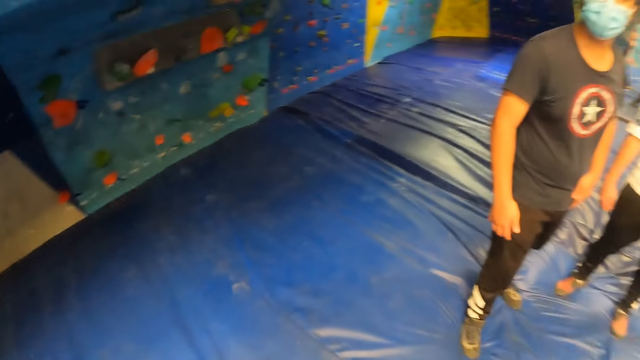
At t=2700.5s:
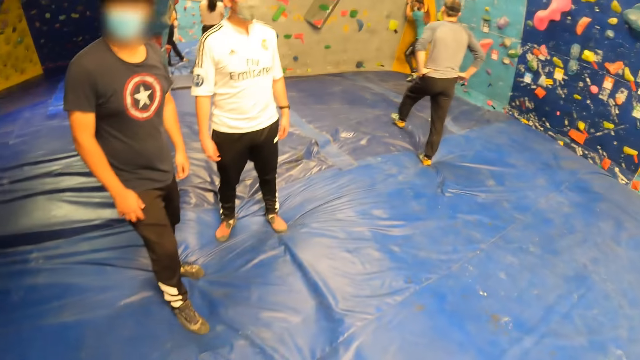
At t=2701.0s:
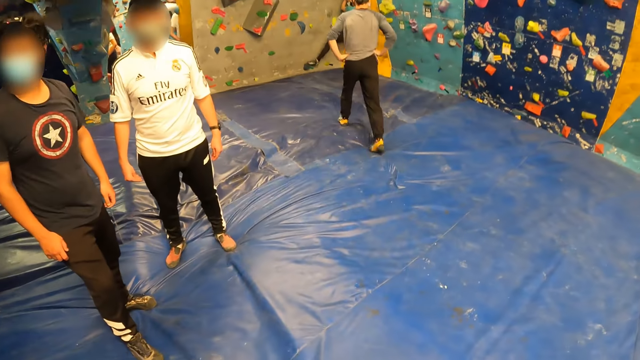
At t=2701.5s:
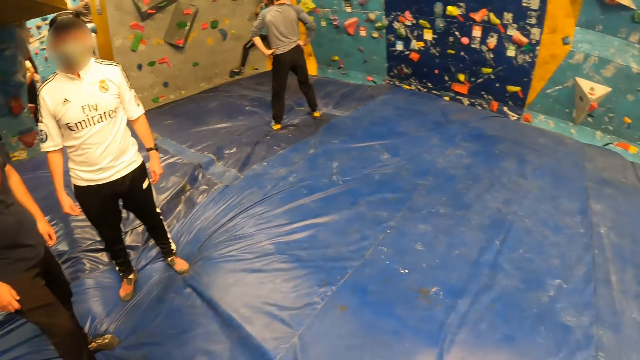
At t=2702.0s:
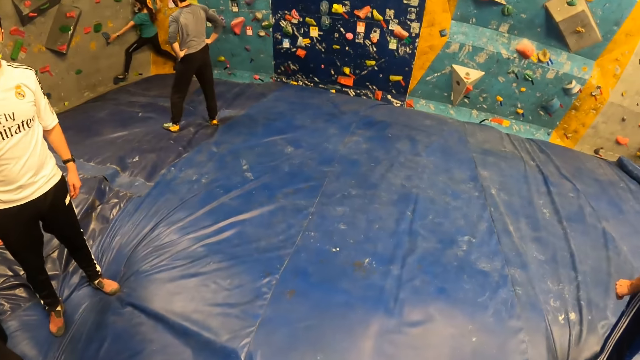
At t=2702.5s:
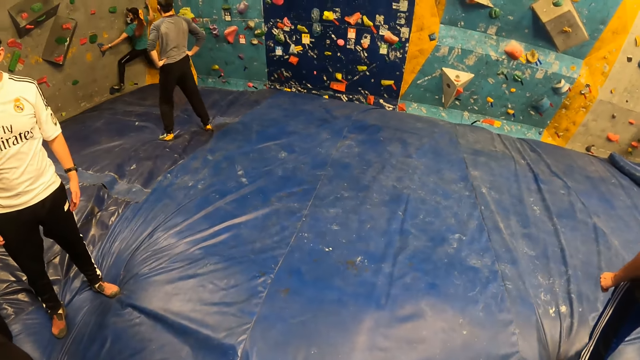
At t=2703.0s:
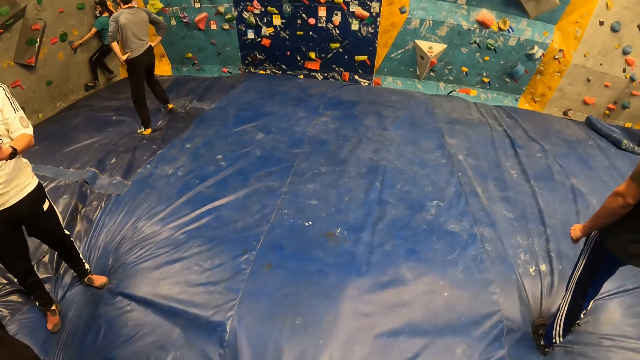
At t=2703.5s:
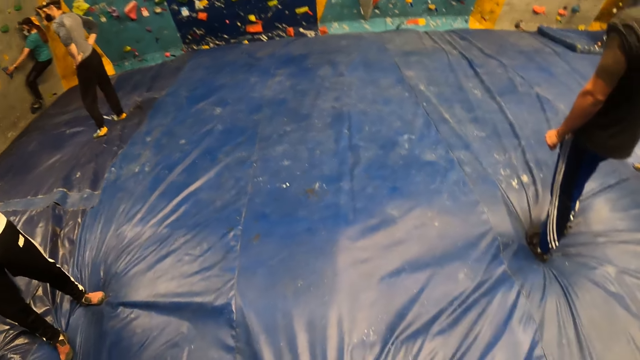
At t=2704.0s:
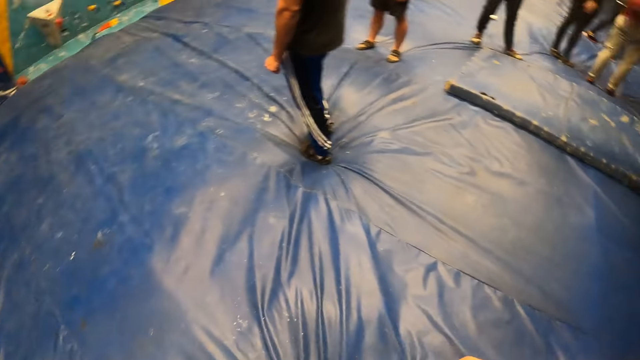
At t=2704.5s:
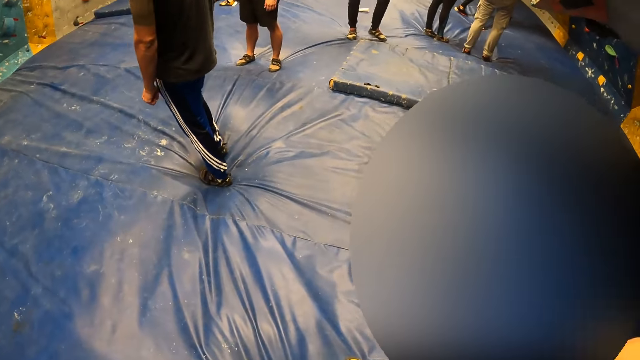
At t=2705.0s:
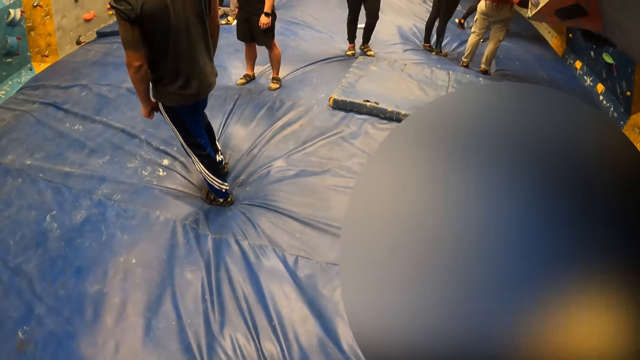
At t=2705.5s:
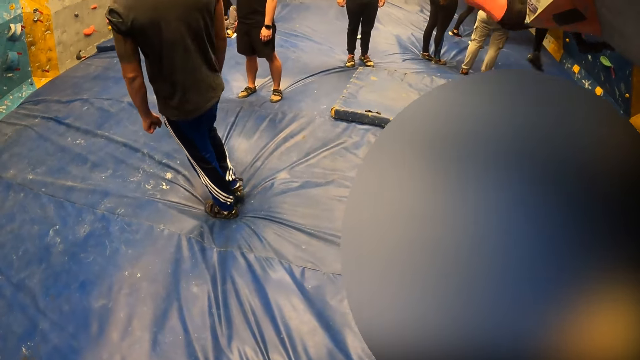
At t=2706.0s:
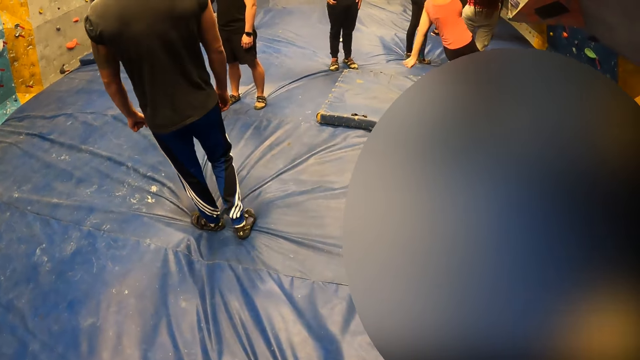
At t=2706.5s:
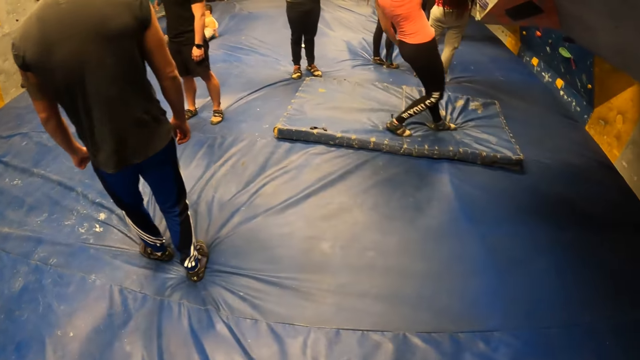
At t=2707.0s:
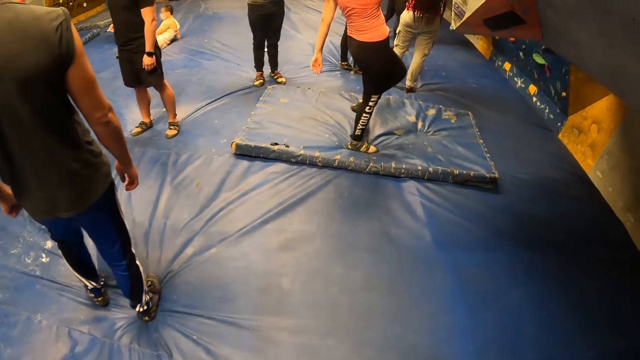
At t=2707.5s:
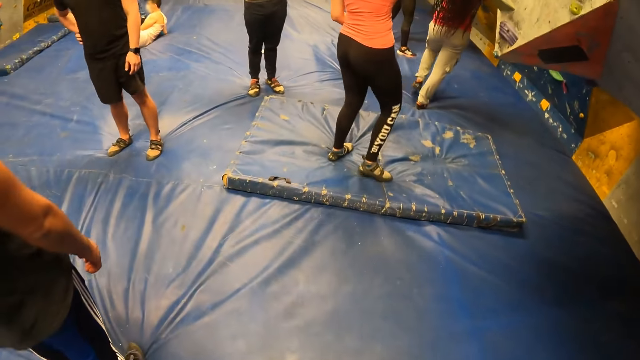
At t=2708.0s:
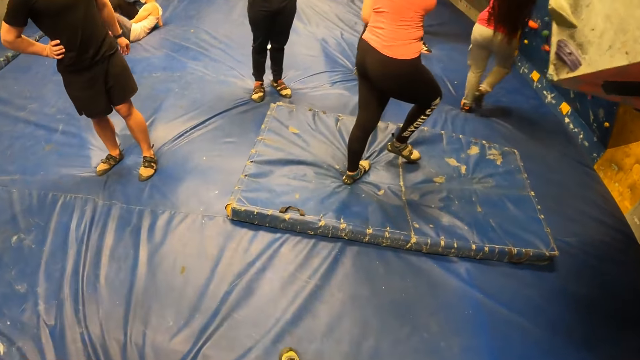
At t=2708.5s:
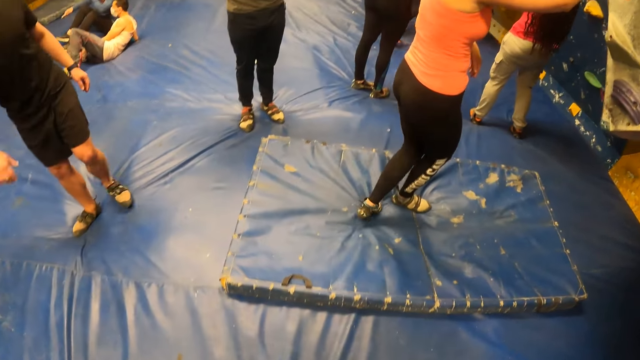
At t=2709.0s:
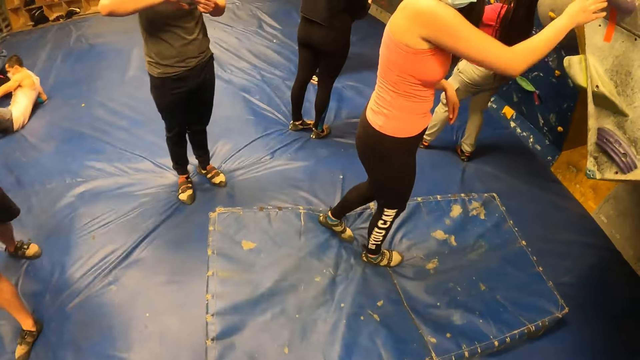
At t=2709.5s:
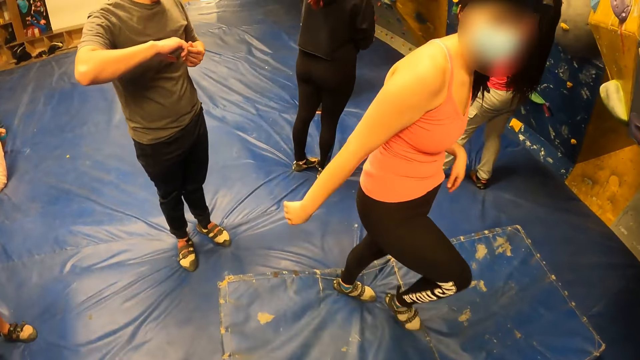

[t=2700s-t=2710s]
The camera wearer records video. They look around. They do something.

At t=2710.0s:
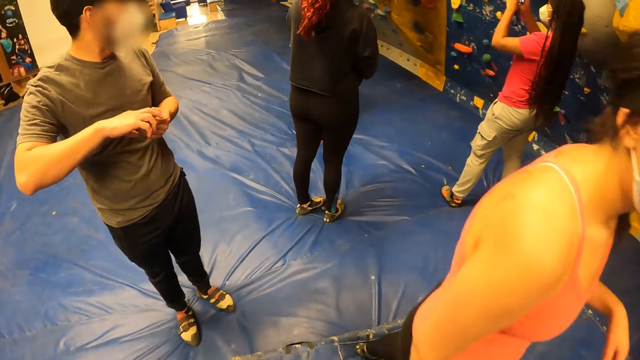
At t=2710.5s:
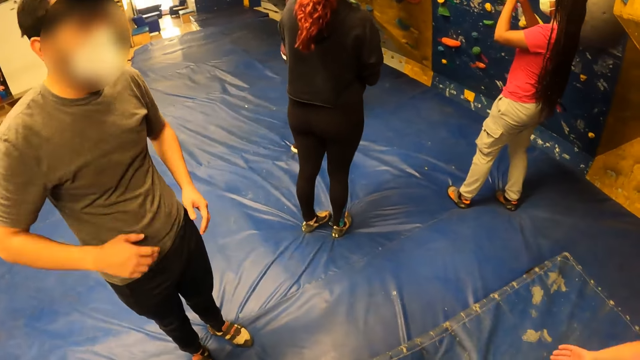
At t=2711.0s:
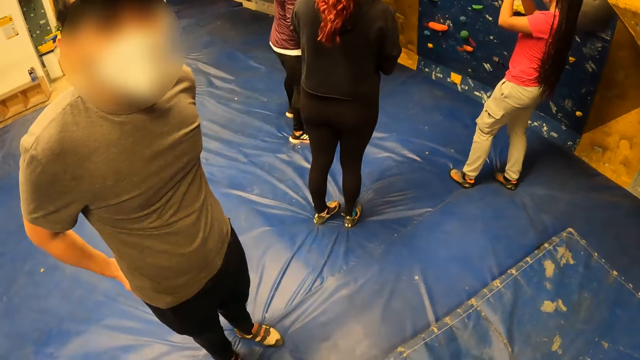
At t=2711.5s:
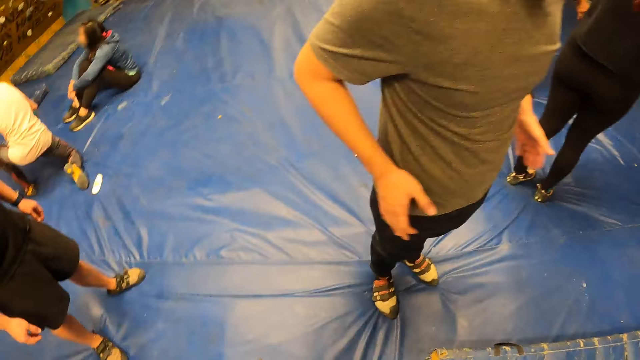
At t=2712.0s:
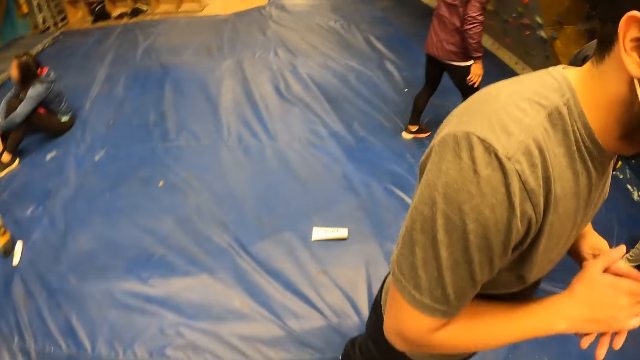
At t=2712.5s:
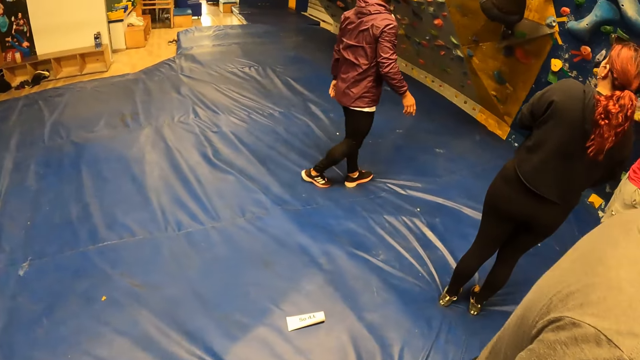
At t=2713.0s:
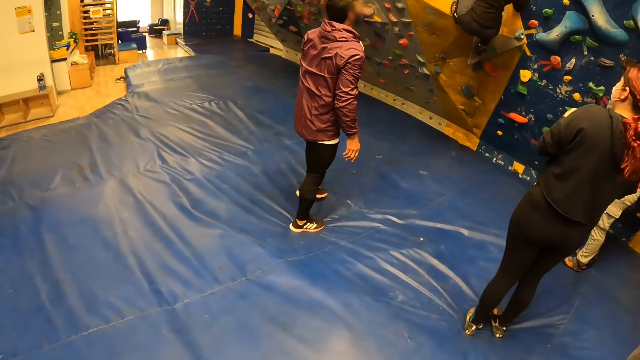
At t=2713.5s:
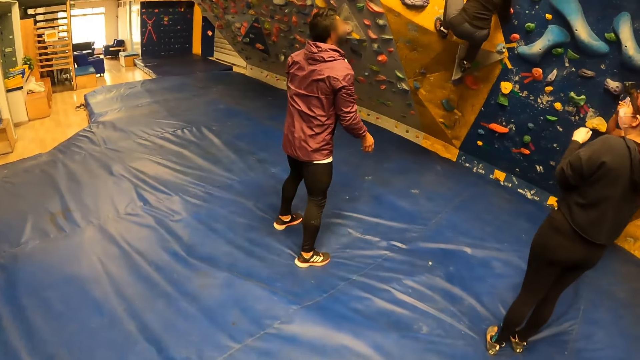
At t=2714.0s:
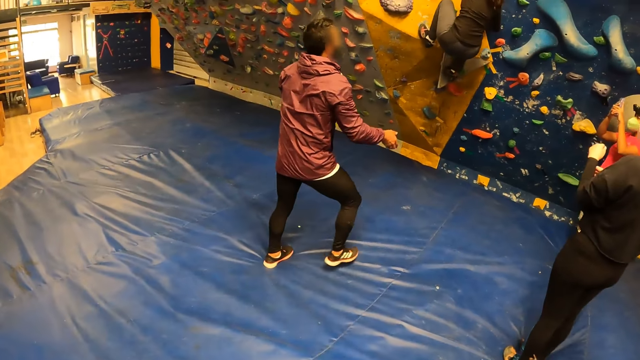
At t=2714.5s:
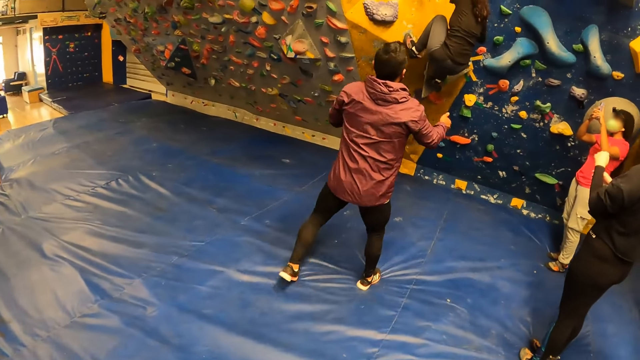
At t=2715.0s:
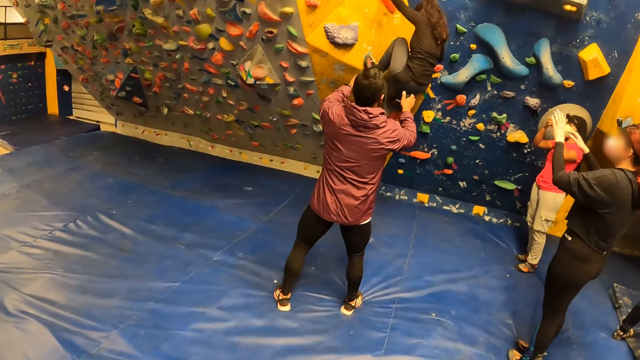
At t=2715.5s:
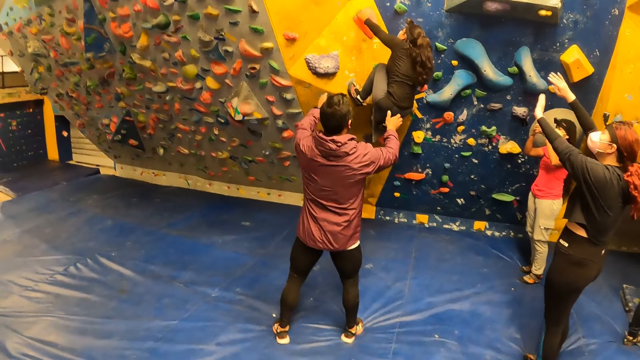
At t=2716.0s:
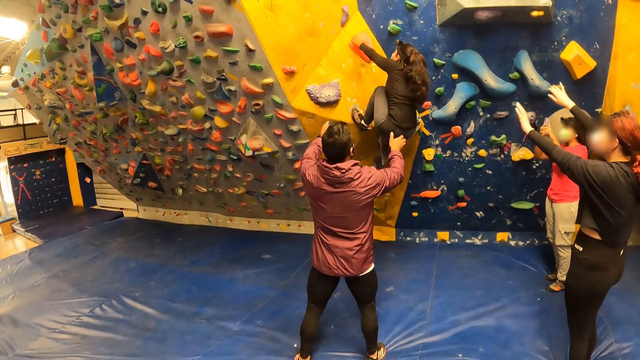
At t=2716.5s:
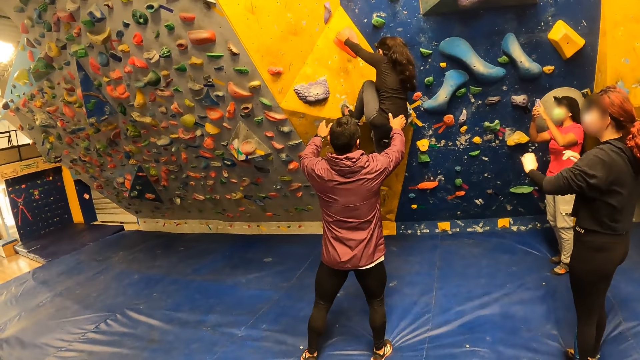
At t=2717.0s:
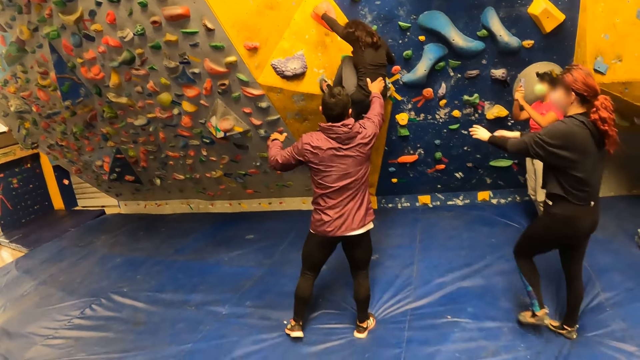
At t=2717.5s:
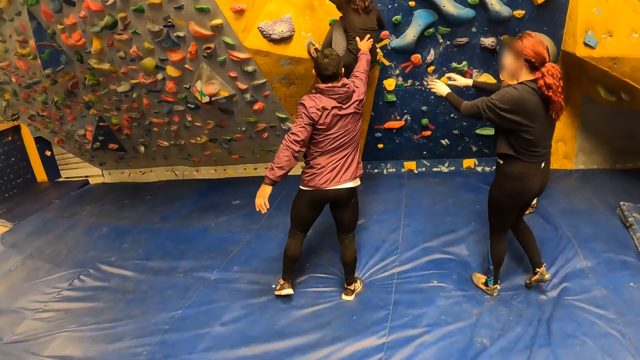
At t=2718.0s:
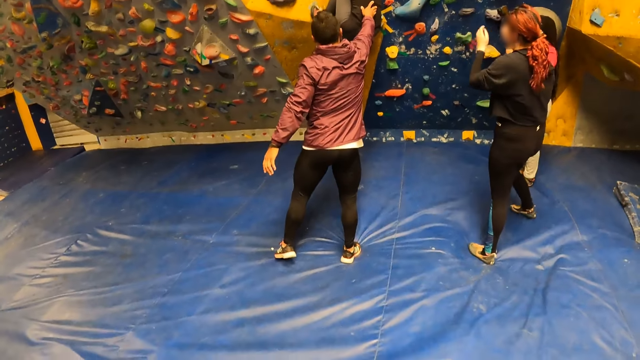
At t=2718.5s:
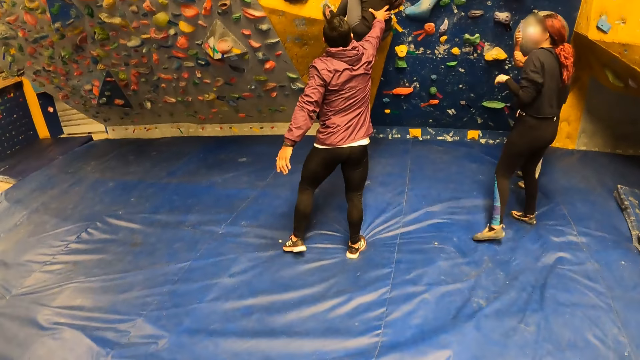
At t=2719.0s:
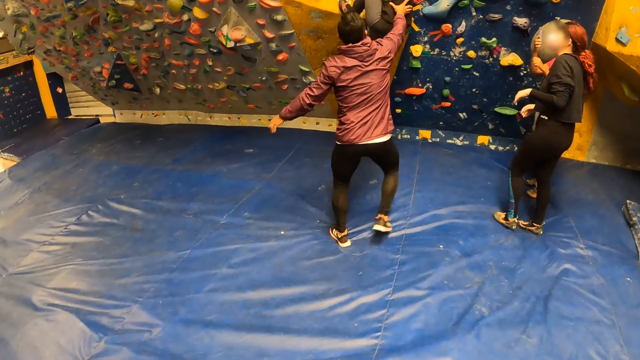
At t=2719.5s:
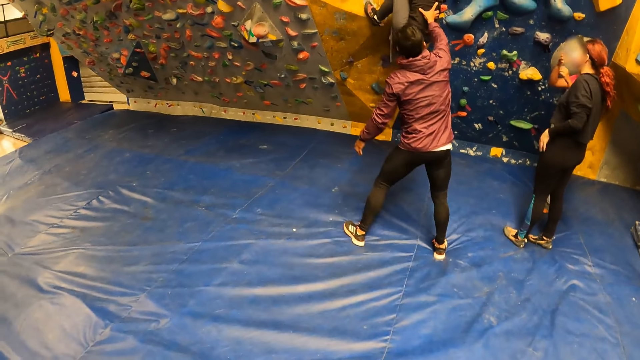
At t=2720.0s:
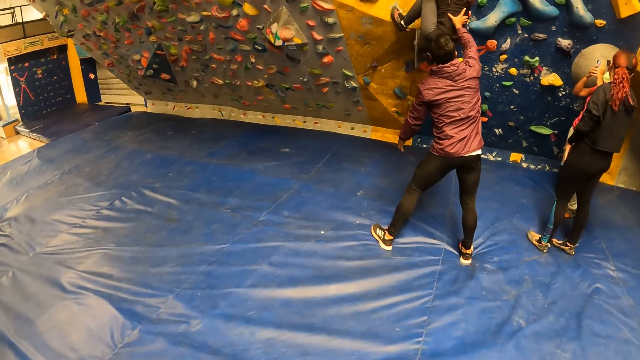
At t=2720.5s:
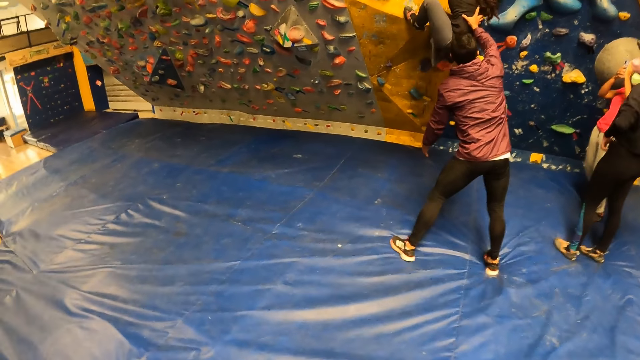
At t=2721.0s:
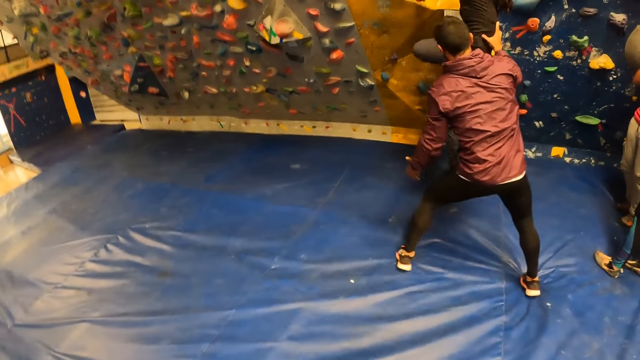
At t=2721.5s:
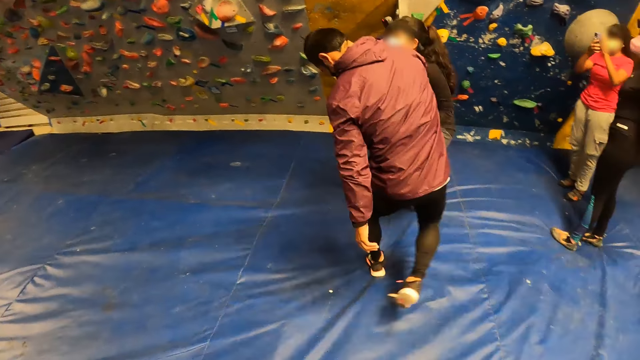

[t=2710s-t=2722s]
The camera wearer records video. A woman climbs a climbing wall with both hands. The camera wearer stops around the building. Another woman climbs a bouldering wall with both hands. The camera wearer looks around the building. A man holds the back of the other woman with his right hand.
